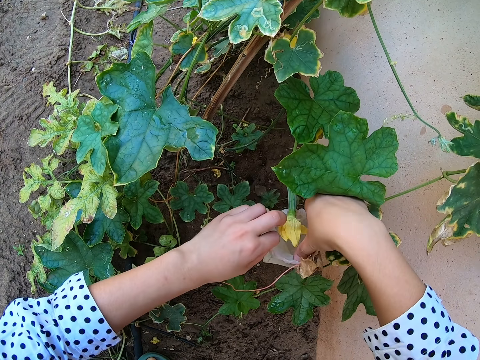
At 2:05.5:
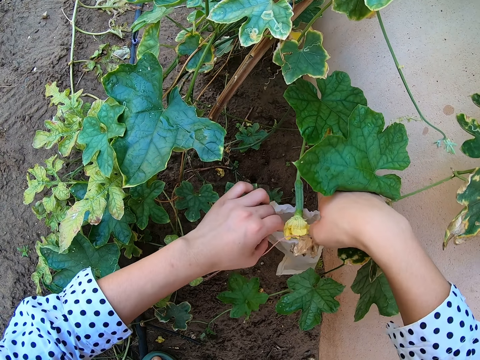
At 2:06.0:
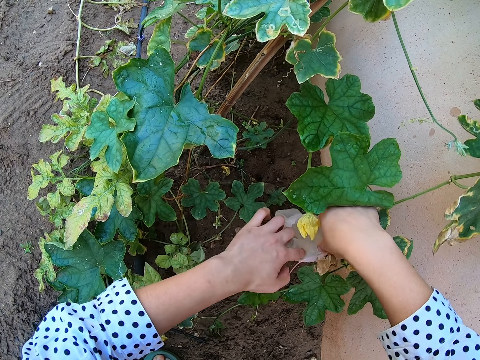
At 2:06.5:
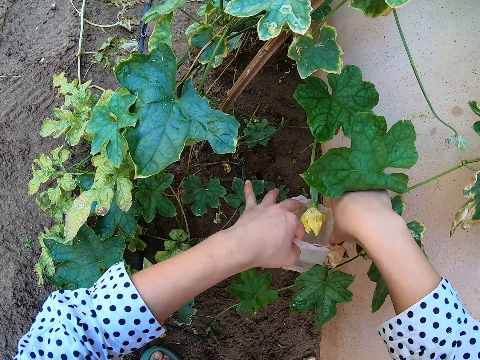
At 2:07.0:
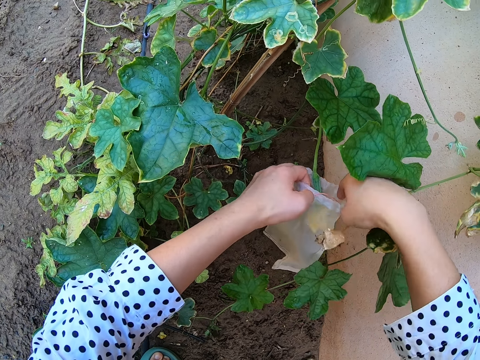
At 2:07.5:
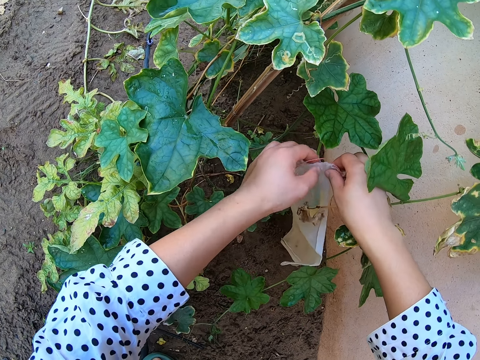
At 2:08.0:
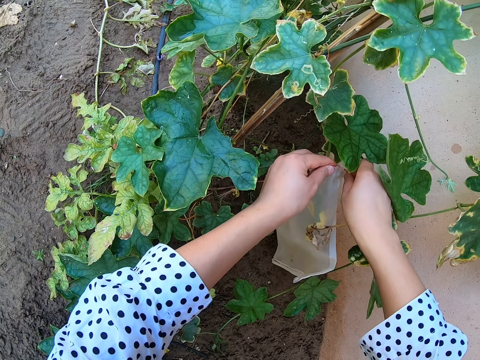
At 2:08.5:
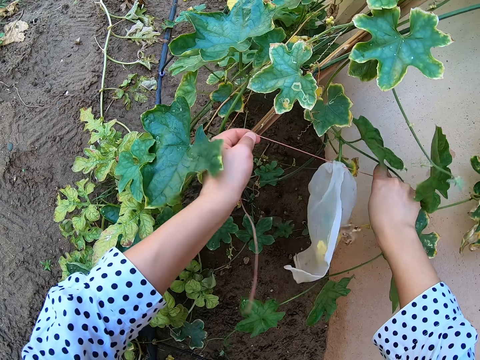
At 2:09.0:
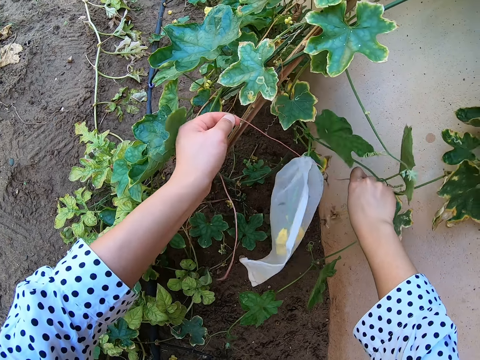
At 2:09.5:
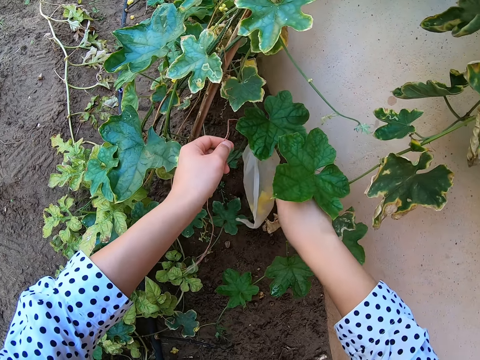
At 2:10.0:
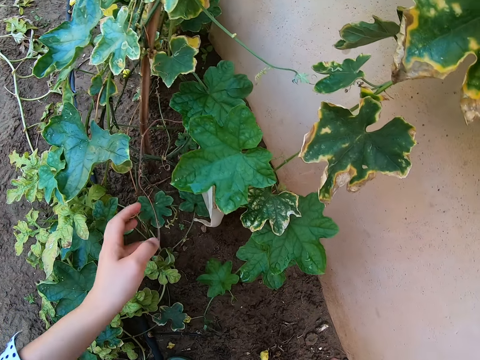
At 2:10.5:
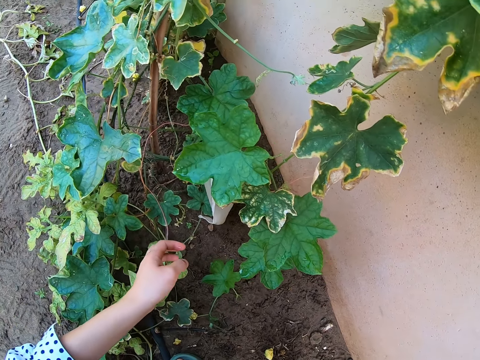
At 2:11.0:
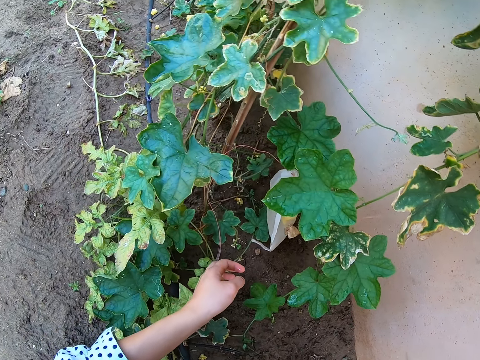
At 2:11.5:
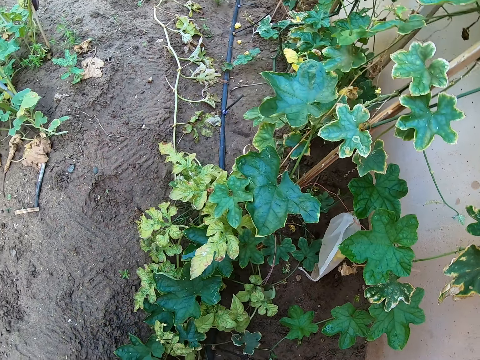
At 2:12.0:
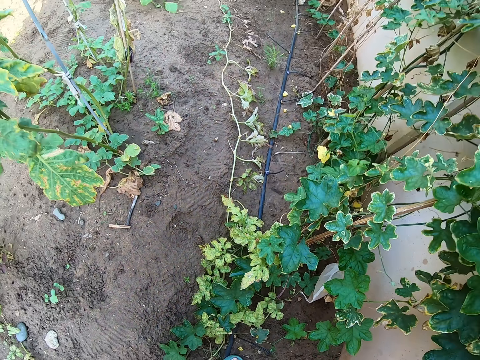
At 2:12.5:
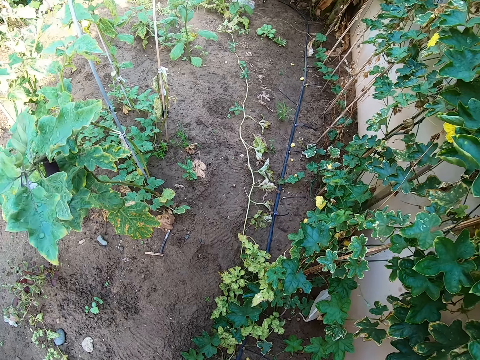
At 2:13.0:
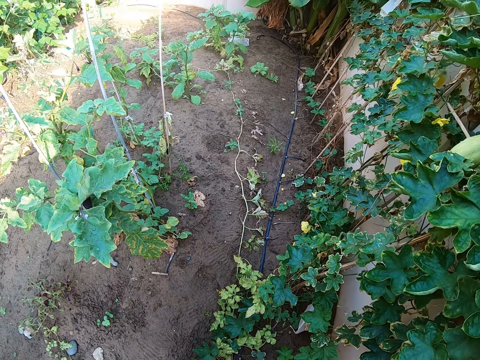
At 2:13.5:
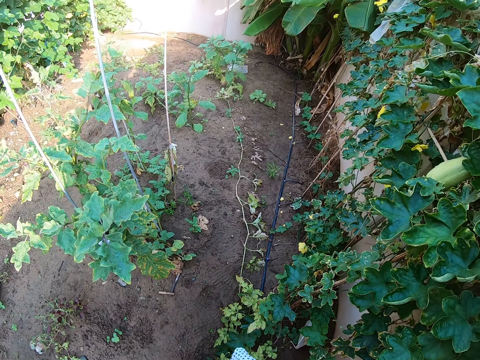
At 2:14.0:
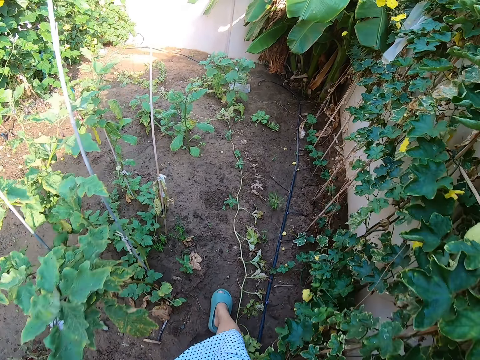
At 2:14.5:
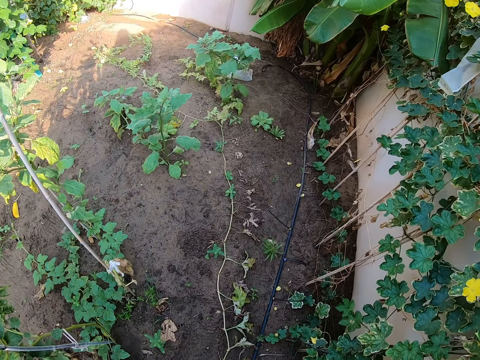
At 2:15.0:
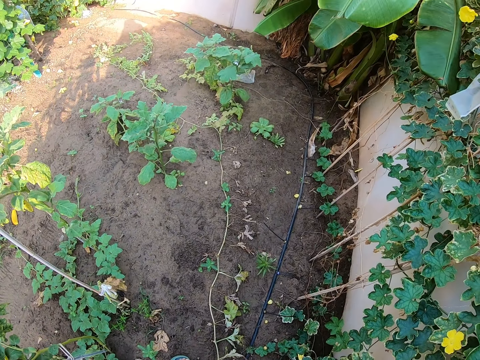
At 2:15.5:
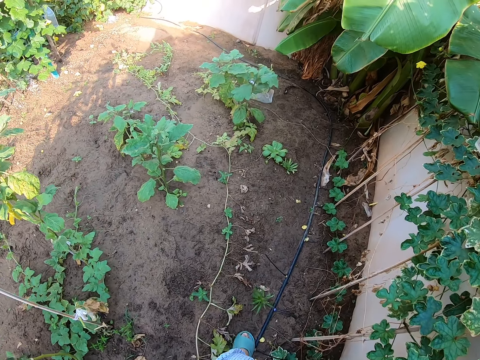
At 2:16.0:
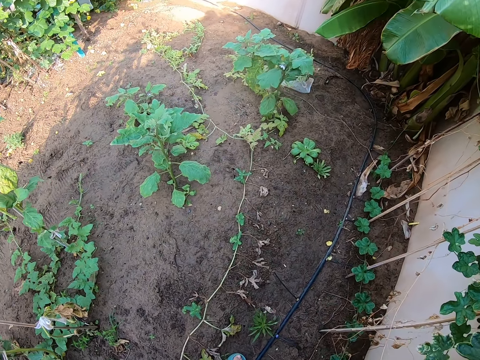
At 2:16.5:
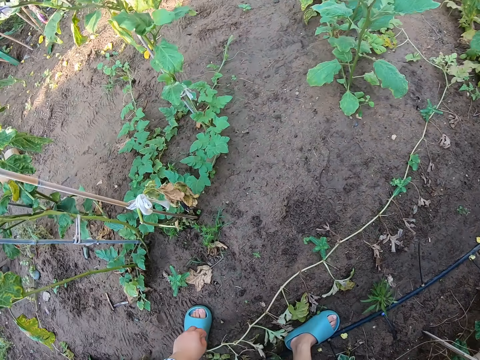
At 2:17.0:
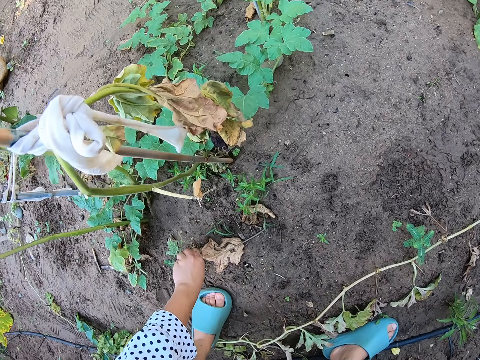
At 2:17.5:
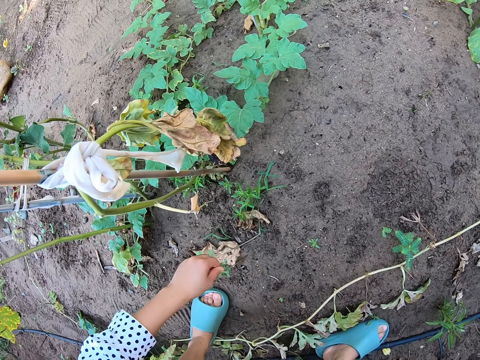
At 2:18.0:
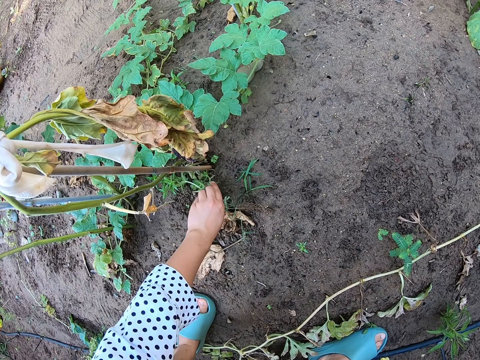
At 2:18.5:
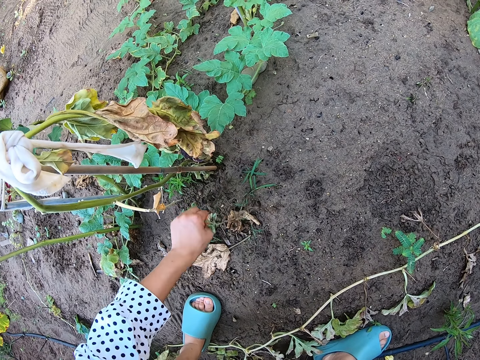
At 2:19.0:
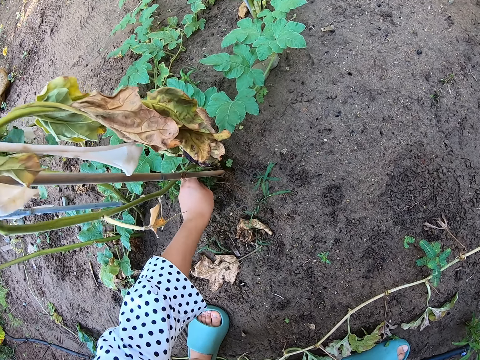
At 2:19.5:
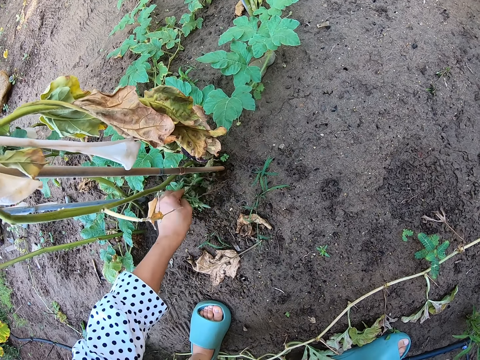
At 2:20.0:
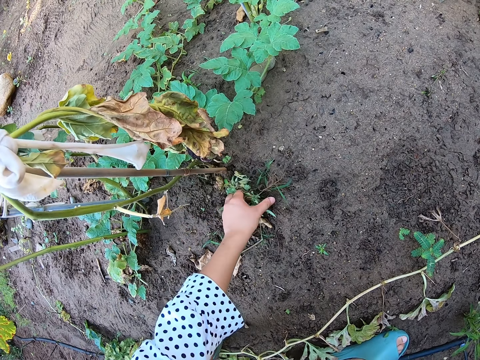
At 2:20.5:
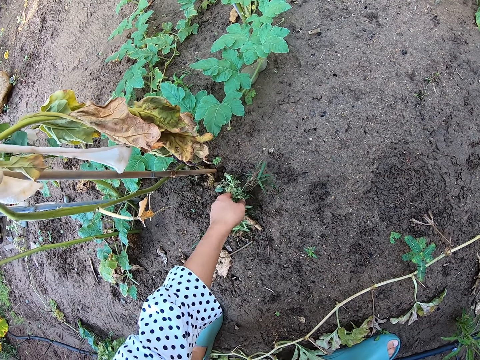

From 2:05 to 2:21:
The camera wearer ties the plastic bag. They look at the plants. They walk around in the farm. They pick weed in the farm.

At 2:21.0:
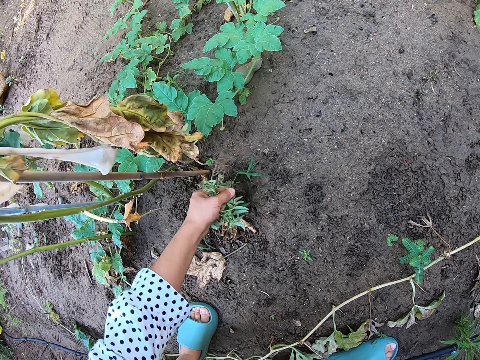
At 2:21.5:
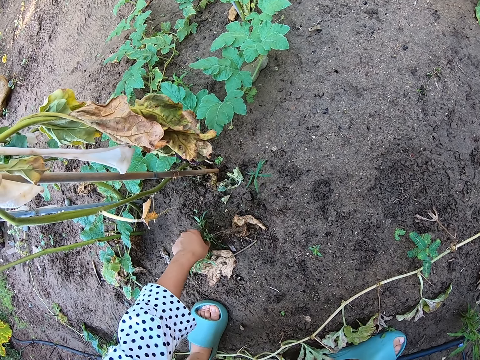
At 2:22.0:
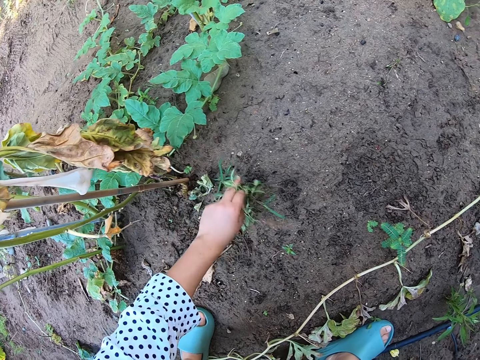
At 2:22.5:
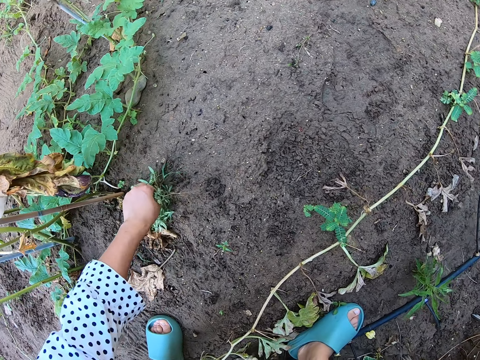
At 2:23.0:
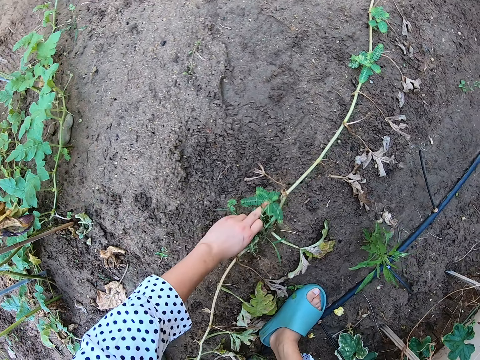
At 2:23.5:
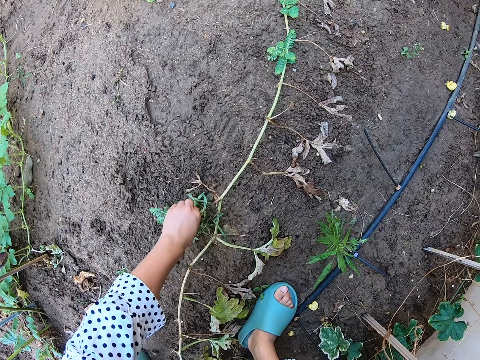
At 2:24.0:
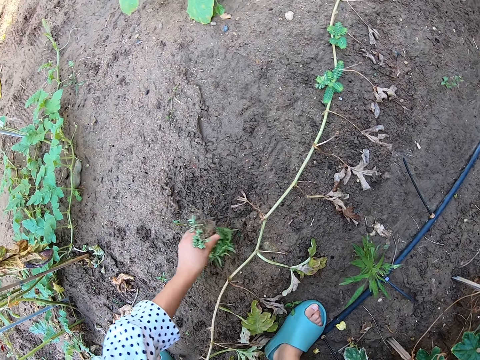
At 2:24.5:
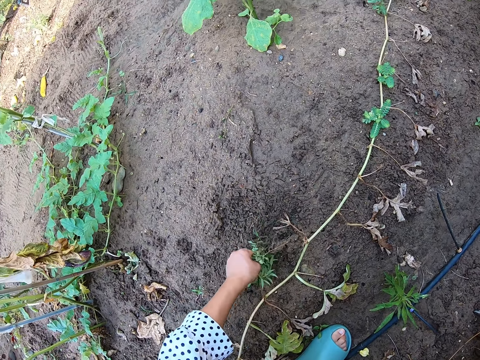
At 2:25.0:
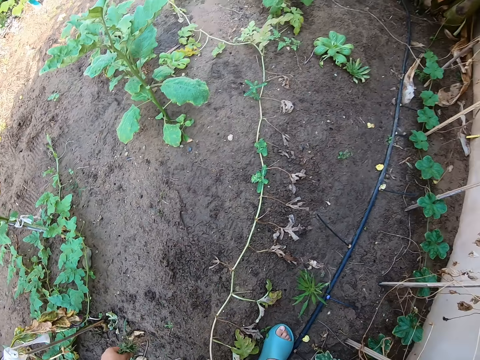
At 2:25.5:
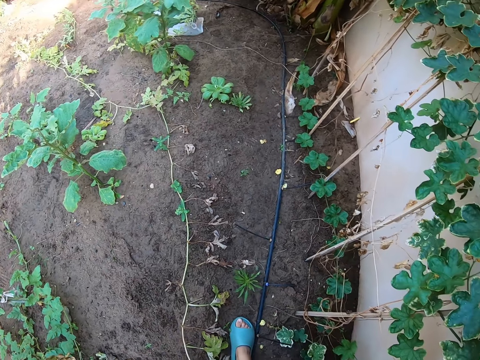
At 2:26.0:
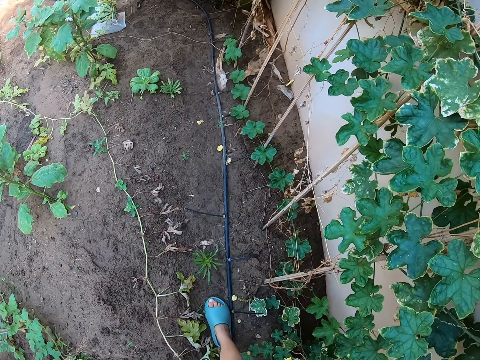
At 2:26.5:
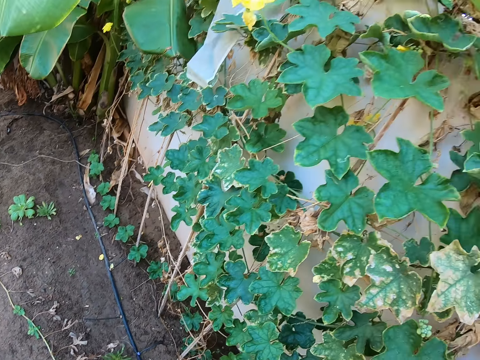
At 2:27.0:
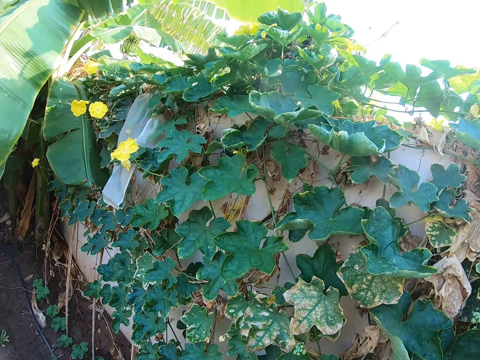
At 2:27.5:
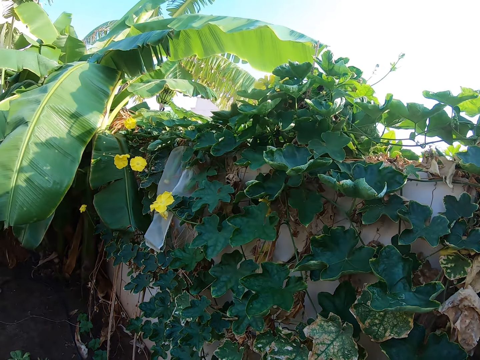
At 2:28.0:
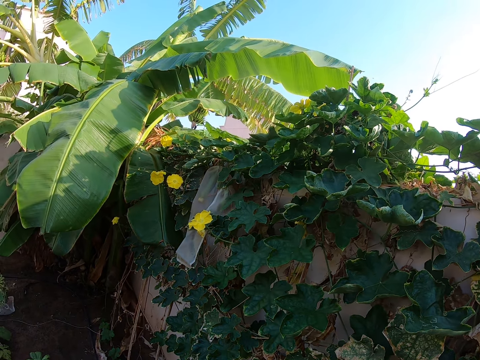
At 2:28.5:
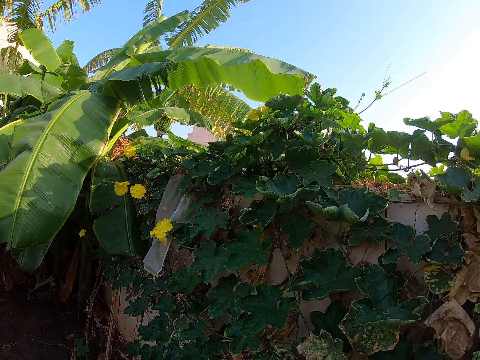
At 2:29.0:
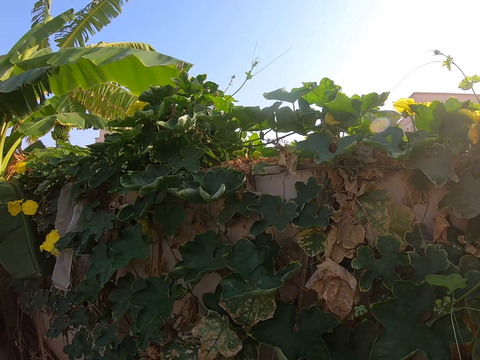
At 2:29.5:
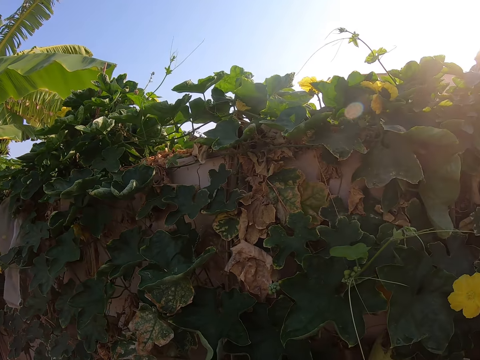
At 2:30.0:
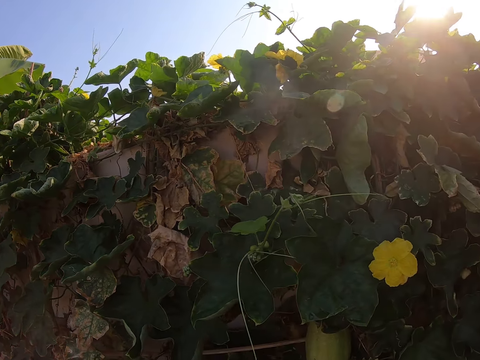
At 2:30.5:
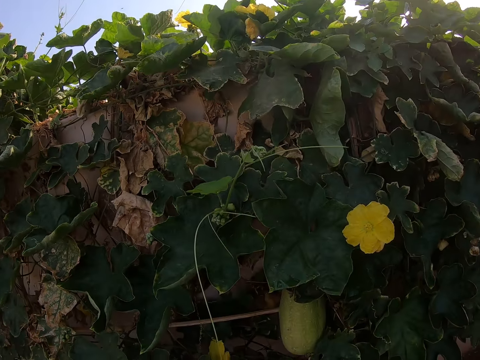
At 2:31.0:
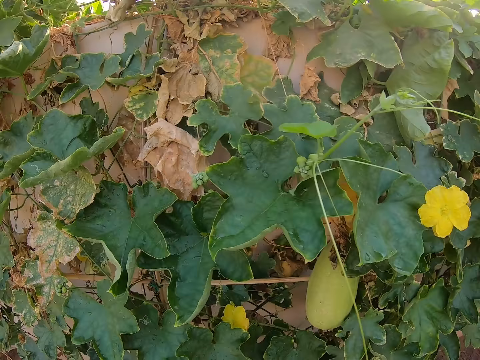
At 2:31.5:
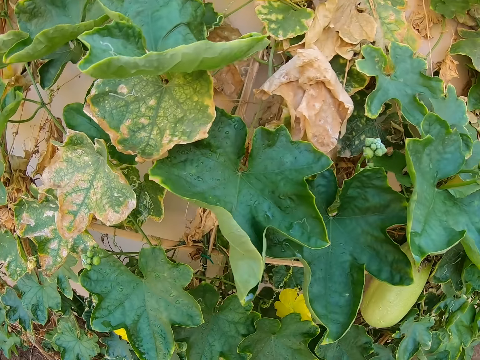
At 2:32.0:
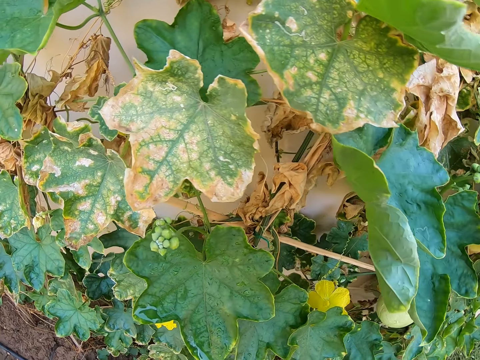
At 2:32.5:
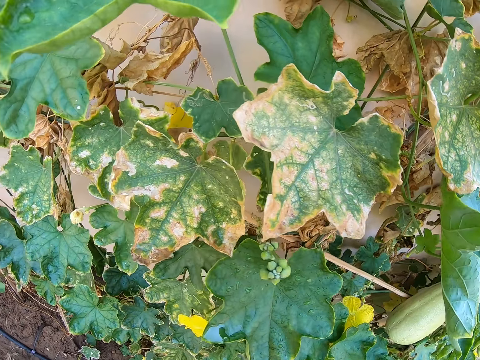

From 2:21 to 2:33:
The camera wearer picks weed in the farm. They look at the ground. They look at the plants.
